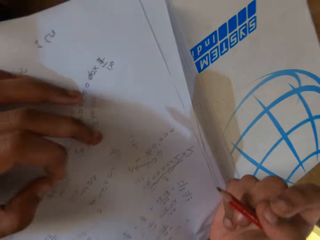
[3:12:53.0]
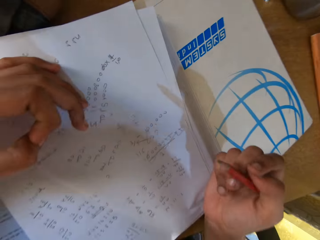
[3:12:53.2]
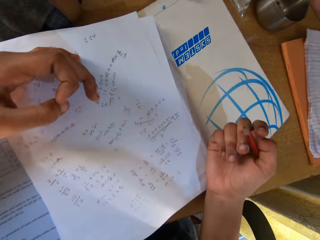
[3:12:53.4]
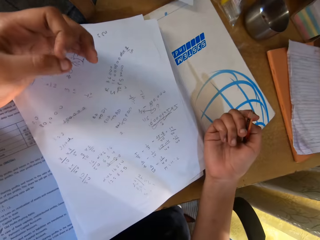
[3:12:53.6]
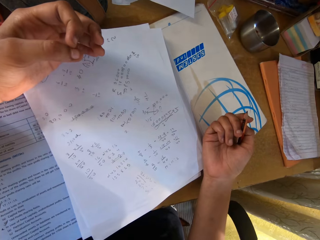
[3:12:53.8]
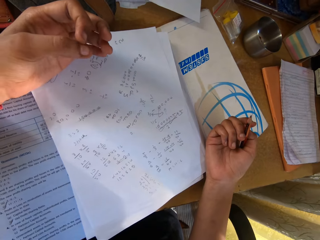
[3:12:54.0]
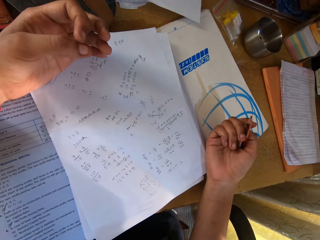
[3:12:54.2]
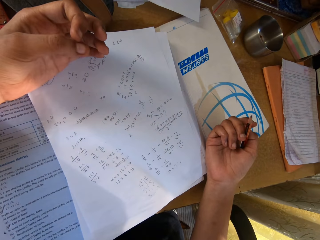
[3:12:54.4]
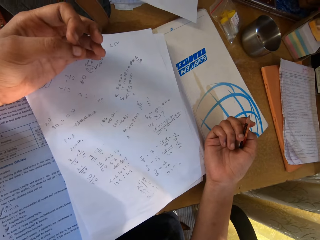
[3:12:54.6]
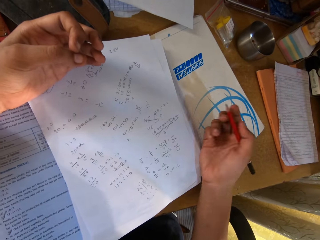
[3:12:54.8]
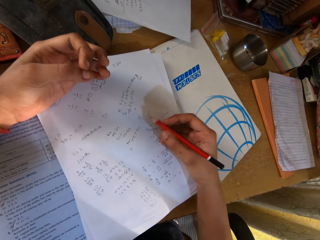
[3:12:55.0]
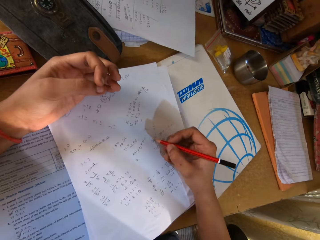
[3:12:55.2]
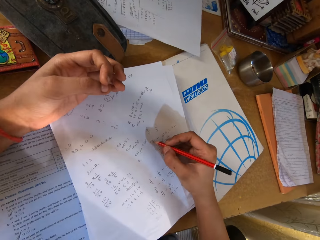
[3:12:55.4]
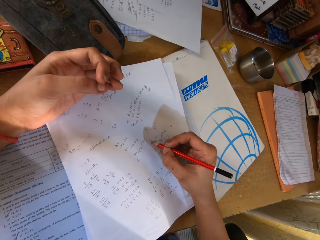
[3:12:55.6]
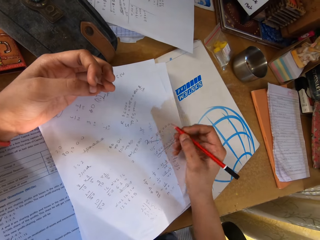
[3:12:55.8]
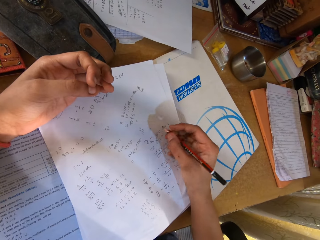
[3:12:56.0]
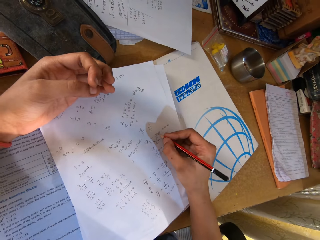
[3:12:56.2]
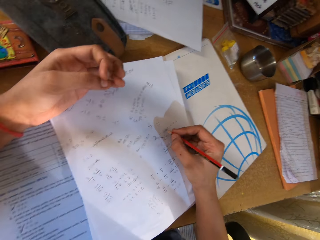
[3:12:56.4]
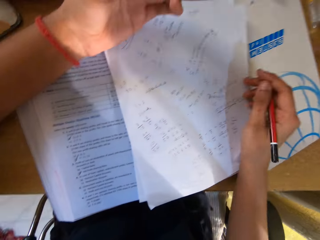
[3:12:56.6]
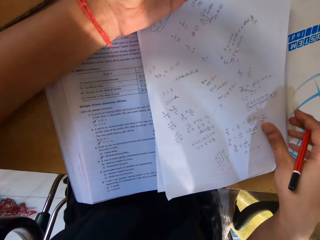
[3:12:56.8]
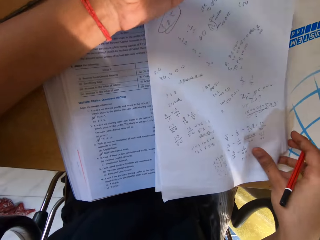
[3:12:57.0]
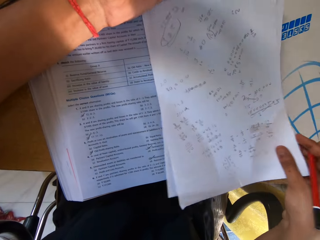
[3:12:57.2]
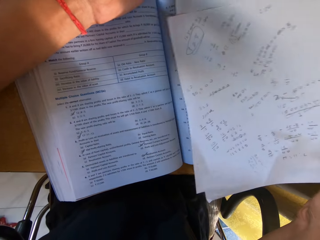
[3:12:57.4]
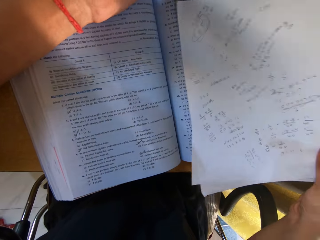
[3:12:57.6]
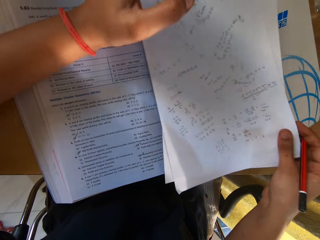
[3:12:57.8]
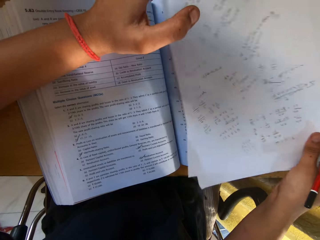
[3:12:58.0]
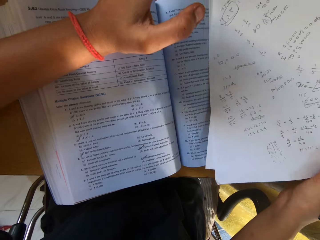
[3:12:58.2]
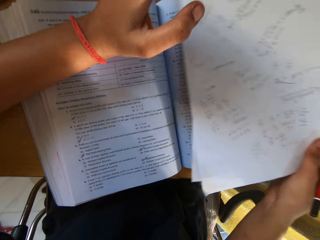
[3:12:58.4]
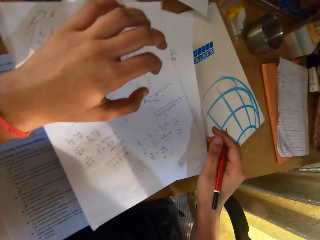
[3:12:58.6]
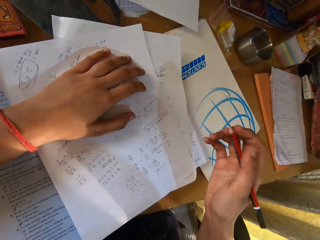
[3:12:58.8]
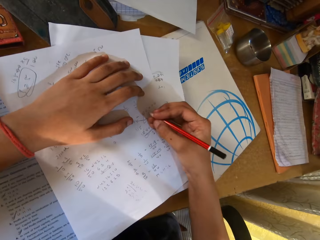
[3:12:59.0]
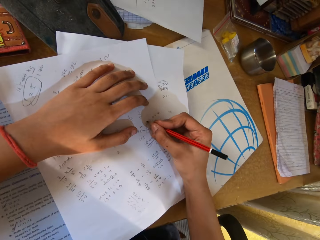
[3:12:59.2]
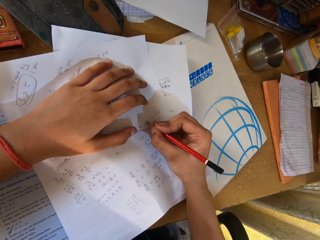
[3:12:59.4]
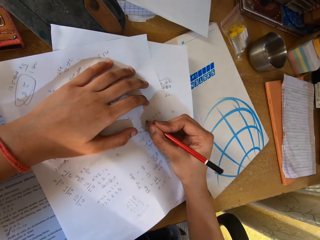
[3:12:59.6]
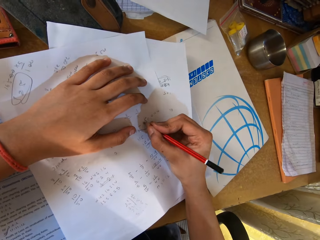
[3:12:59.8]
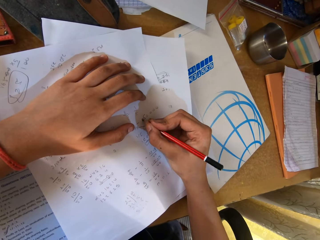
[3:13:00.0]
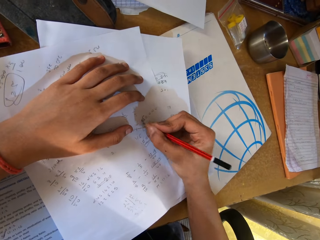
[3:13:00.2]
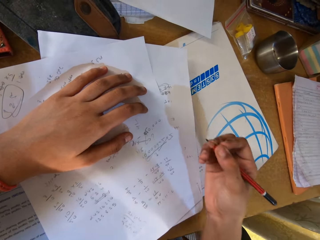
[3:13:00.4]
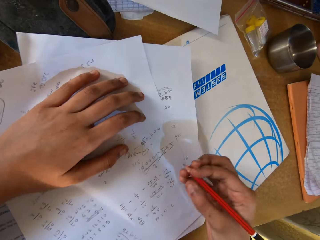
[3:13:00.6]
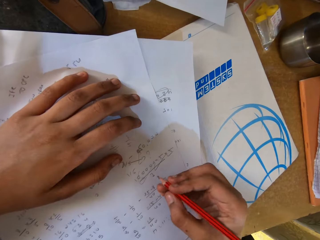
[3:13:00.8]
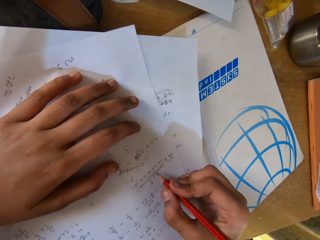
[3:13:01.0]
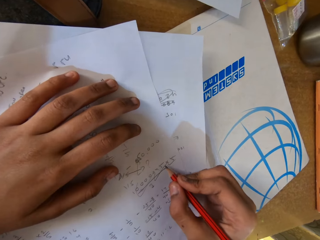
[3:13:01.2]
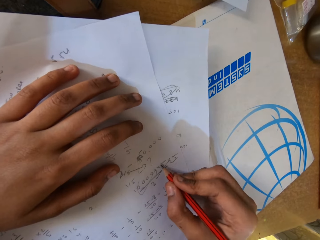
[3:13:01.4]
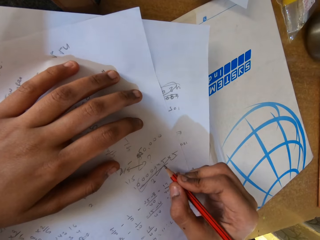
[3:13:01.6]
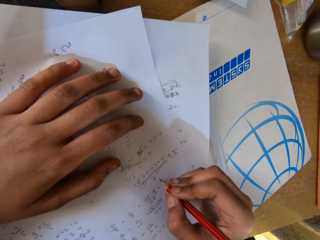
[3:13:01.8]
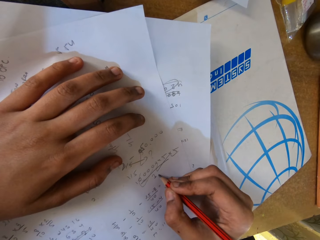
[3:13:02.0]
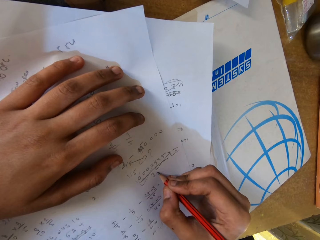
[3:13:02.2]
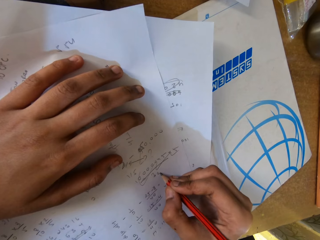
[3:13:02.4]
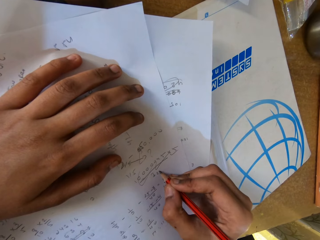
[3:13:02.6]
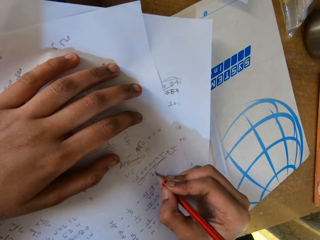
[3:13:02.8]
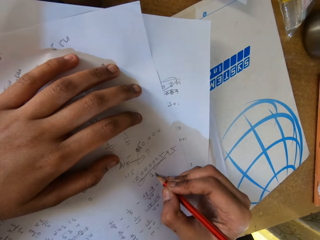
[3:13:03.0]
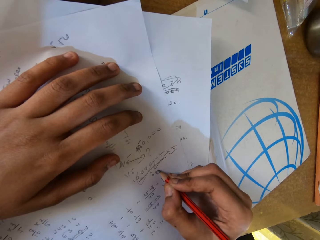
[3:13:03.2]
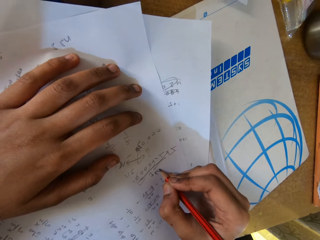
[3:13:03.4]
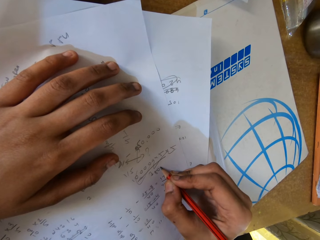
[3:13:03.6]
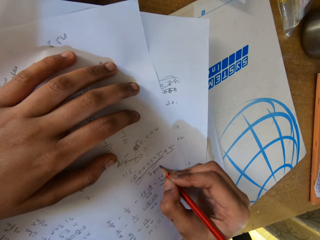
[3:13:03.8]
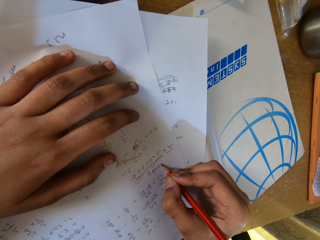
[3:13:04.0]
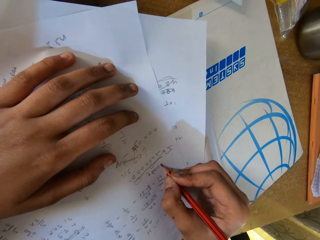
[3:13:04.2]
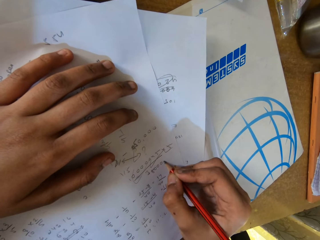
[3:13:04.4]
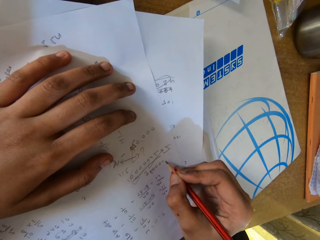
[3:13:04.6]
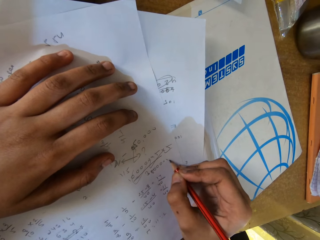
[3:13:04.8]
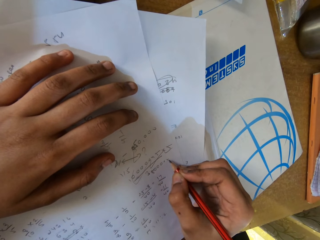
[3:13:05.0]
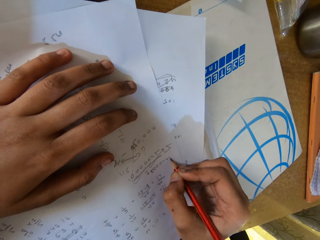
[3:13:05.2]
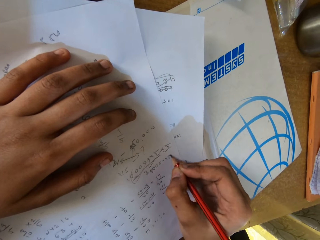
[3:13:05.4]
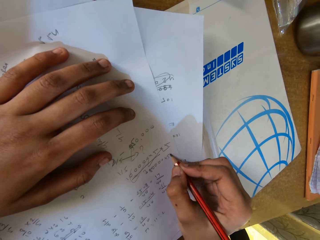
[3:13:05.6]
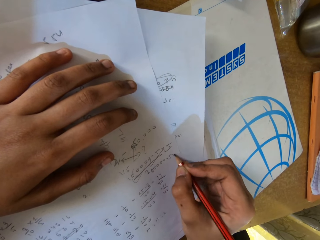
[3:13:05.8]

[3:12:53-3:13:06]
The camera wearer folds her hands. She touches the paper. She lifts the paper from the book. She writes on the paper with a pencil.

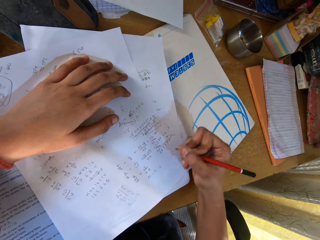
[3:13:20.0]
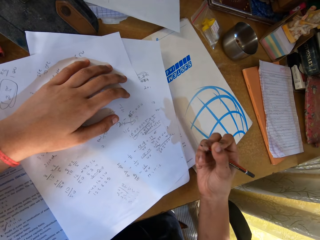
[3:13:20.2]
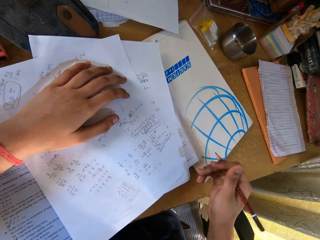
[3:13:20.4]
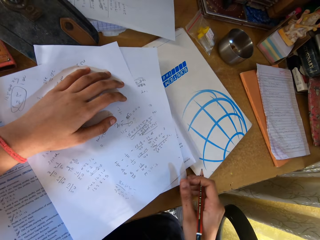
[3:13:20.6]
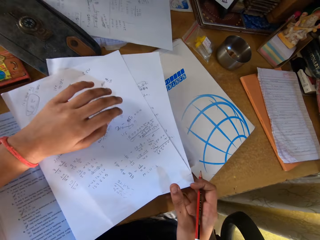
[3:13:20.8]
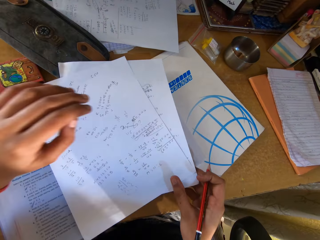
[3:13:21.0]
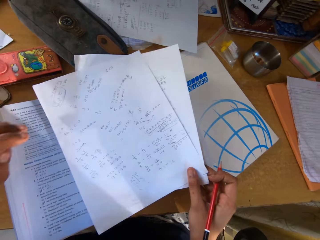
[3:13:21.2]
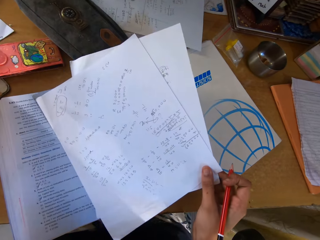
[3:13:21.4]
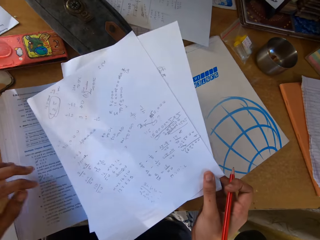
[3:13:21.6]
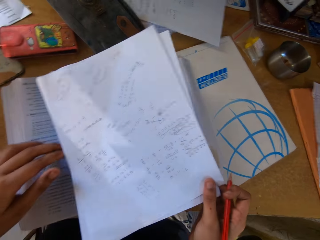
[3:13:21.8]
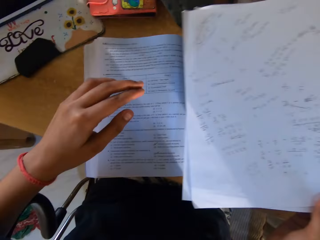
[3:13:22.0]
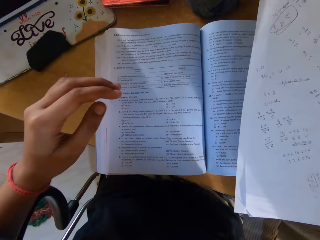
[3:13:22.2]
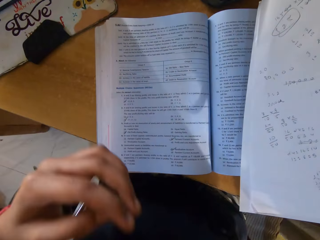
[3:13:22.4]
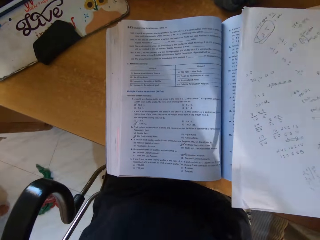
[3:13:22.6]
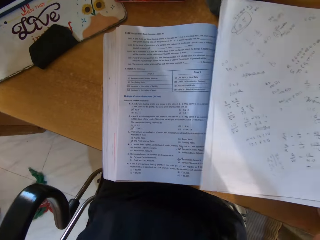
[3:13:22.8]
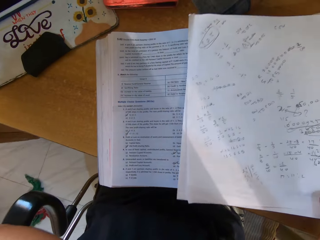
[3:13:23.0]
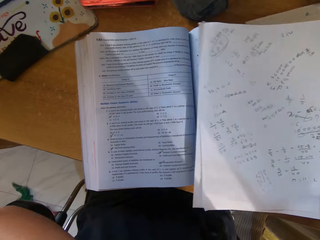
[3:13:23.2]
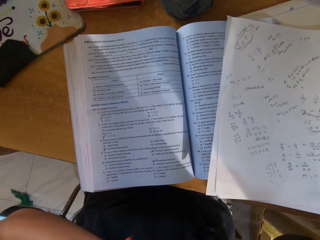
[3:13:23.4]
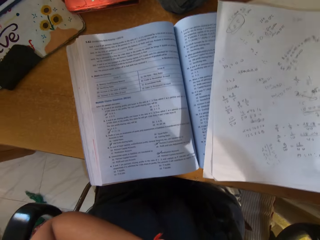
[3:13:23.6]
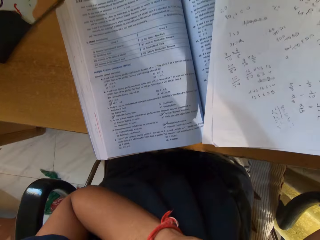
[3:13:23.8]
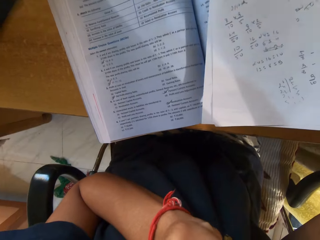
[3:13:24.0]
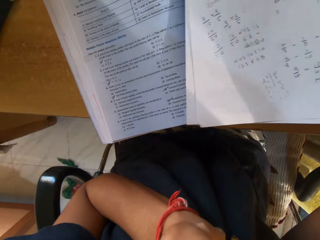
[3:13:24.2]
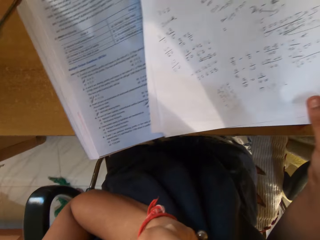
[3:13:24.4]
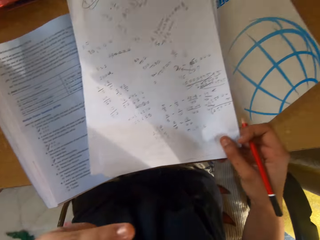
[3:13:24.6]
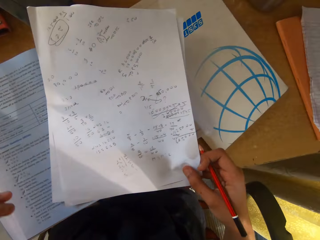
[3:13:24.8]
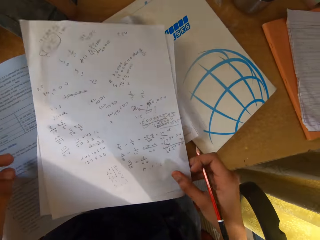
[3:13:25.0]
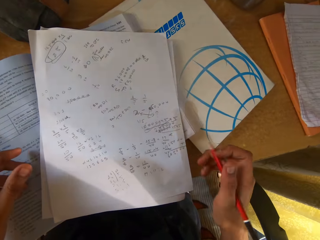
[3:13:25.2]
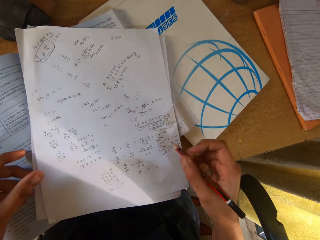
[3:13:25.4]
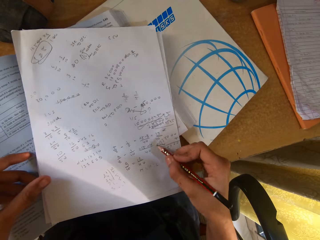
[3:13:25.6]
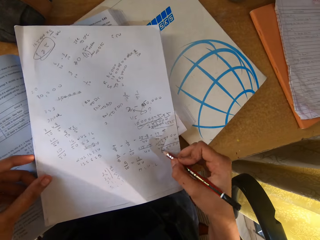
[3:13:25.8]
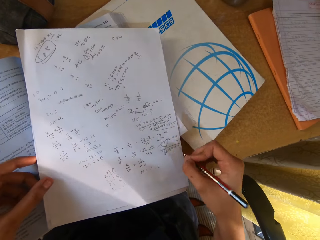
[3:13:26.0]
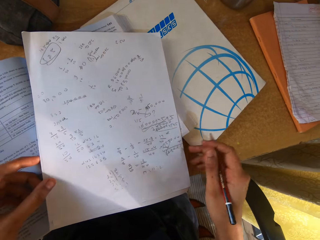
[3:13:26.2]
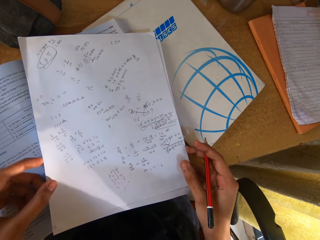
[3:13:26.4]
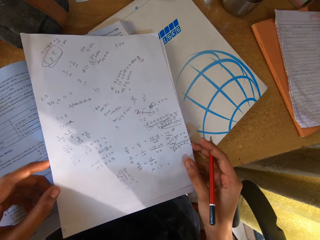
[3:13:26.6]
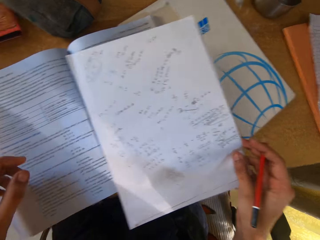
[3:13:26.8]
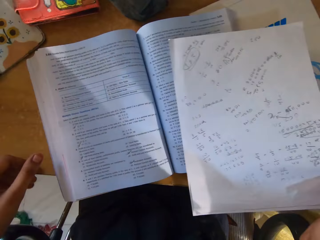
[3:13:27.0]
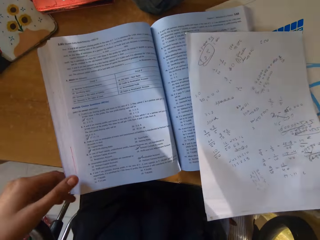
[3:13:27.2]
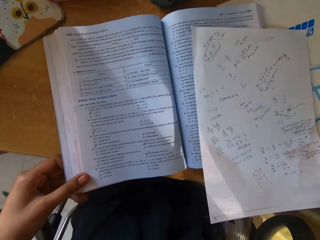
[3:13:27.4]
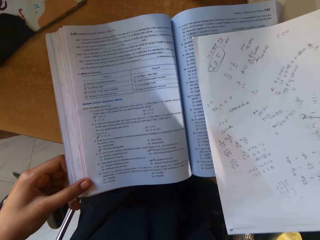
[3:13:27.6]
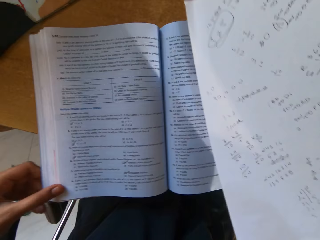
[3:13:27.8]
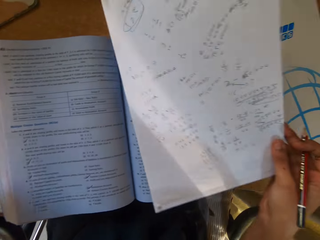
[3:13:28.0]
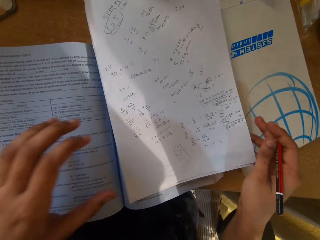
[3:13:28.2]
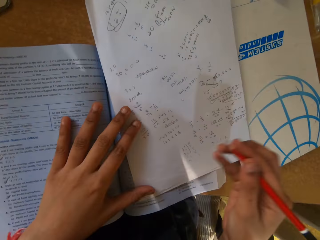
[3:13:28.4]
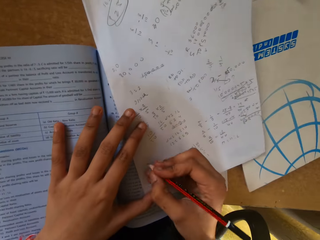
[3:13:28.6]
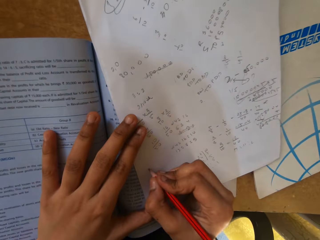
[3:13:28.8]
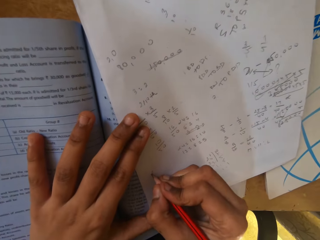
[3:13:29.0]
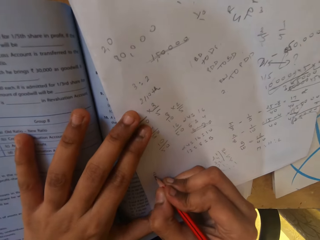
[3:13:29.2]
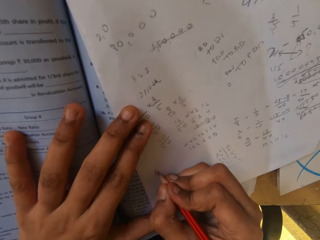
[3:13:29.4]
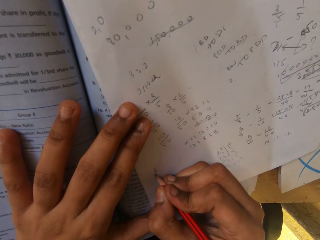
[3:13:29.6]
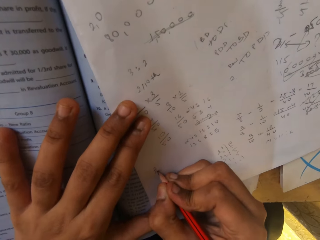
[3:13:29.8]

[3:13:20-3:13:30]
The camera wearer lifts the paper from the book. They place the paper on the book. They write on the paper with a pencil. They pull the book on the table. They pick up the papers and place the papers on the book.
